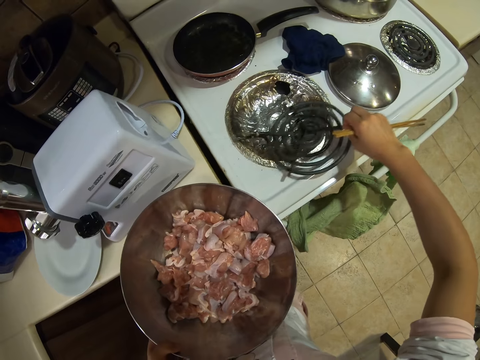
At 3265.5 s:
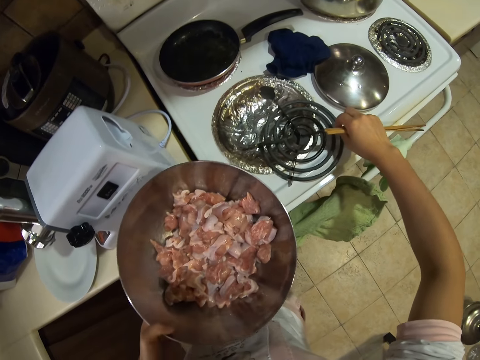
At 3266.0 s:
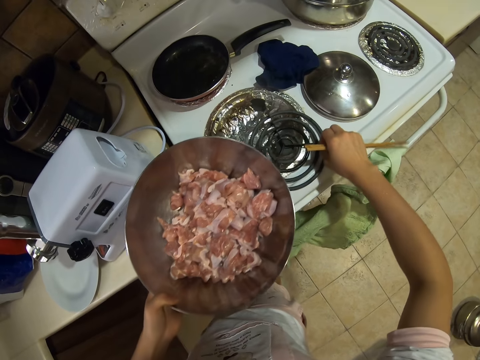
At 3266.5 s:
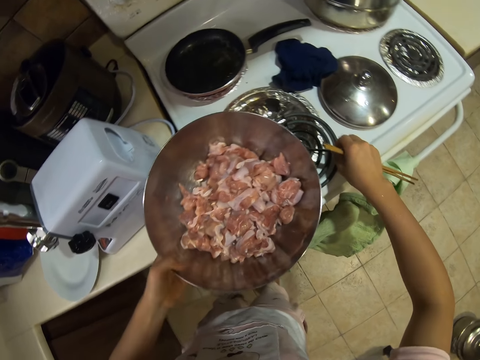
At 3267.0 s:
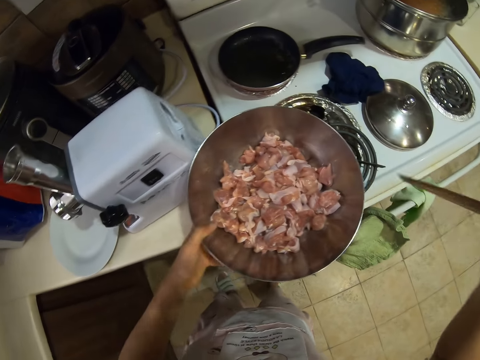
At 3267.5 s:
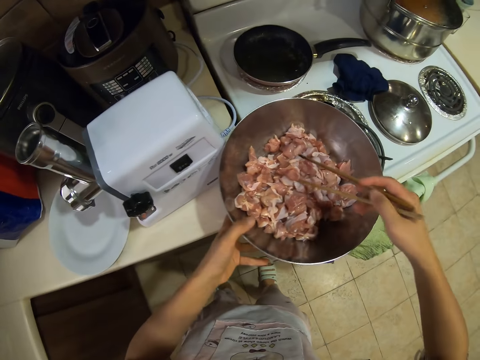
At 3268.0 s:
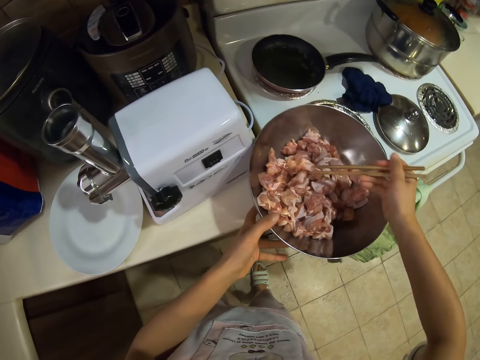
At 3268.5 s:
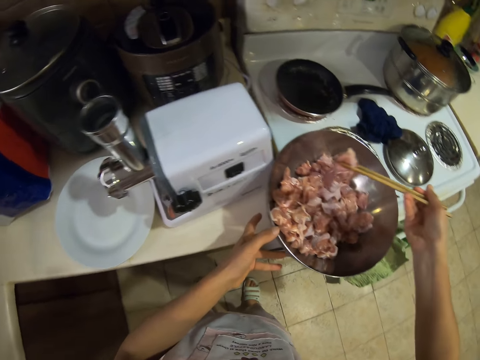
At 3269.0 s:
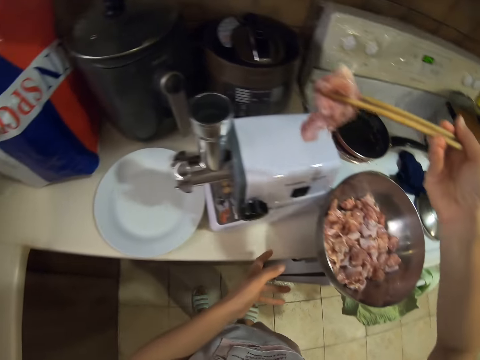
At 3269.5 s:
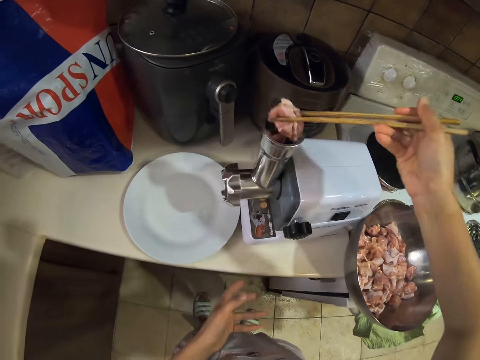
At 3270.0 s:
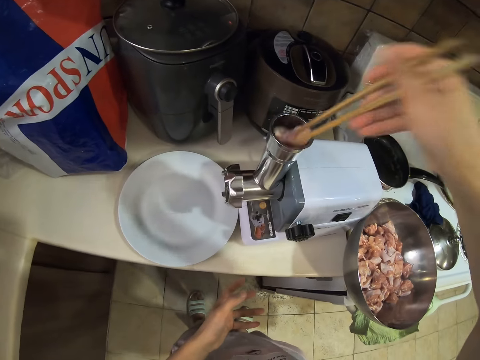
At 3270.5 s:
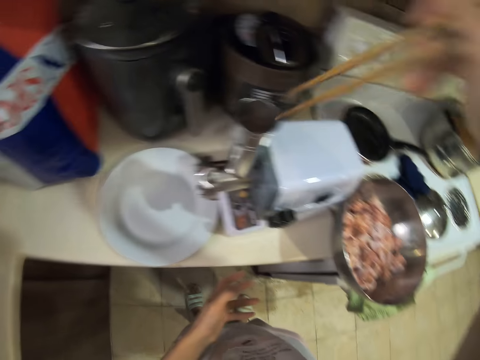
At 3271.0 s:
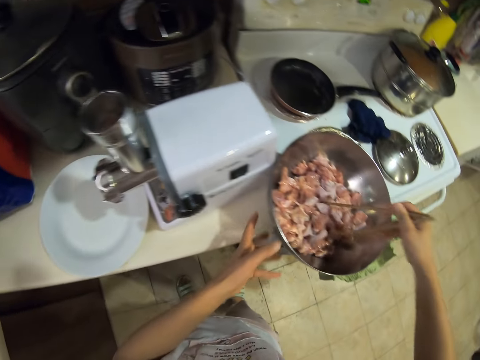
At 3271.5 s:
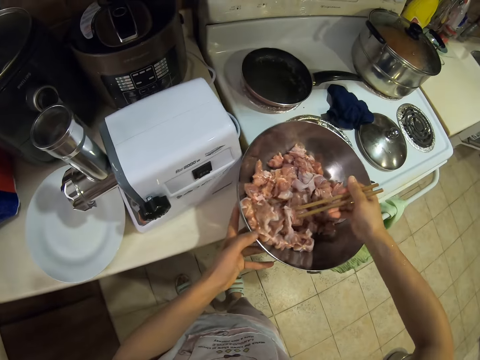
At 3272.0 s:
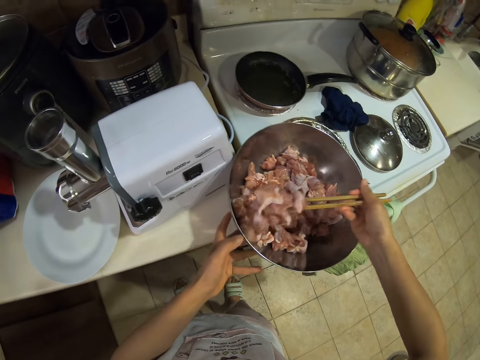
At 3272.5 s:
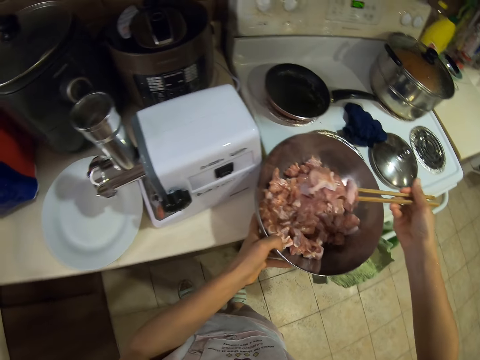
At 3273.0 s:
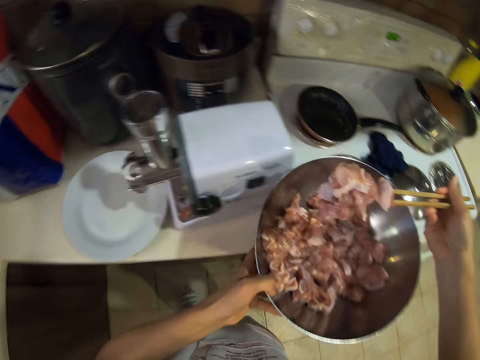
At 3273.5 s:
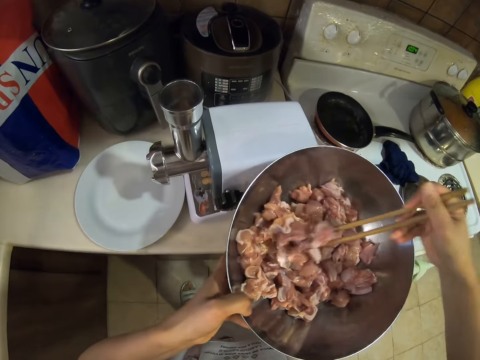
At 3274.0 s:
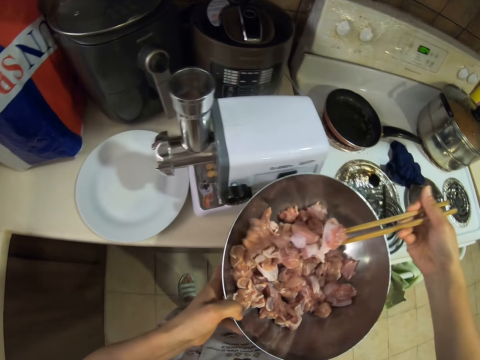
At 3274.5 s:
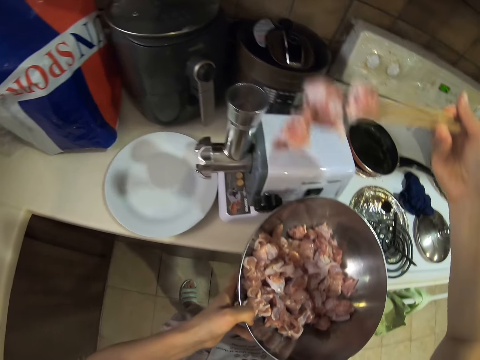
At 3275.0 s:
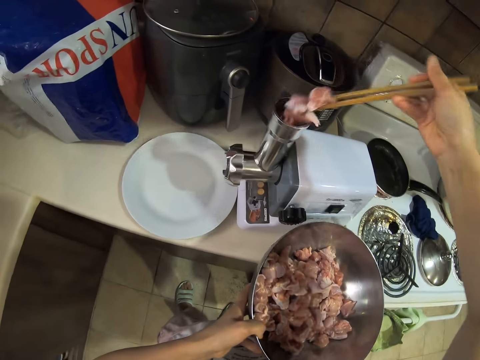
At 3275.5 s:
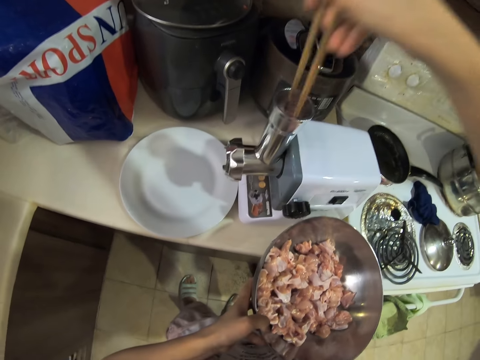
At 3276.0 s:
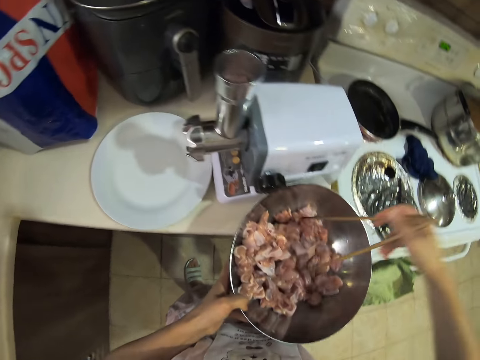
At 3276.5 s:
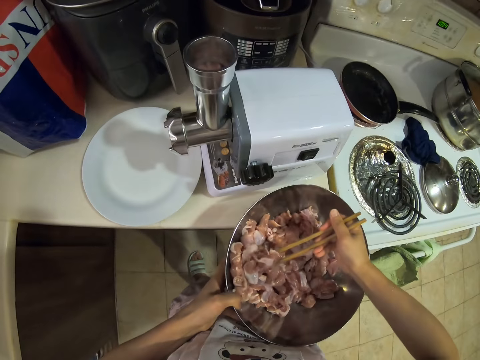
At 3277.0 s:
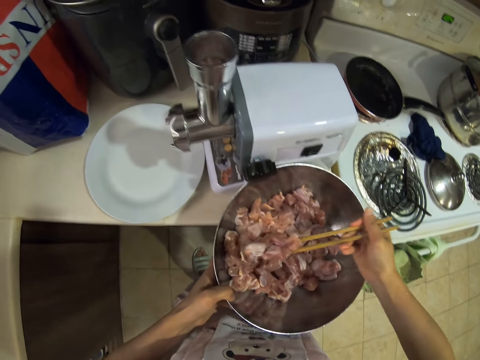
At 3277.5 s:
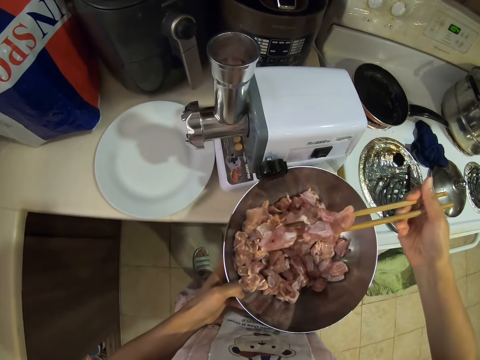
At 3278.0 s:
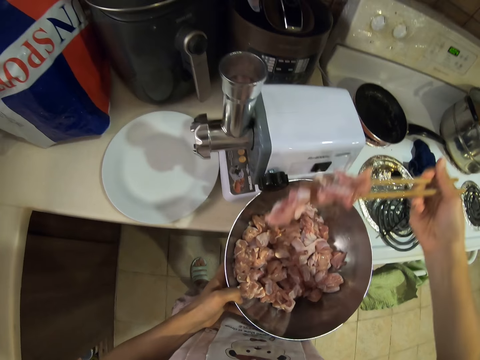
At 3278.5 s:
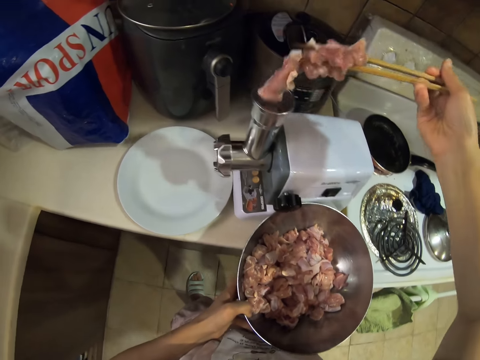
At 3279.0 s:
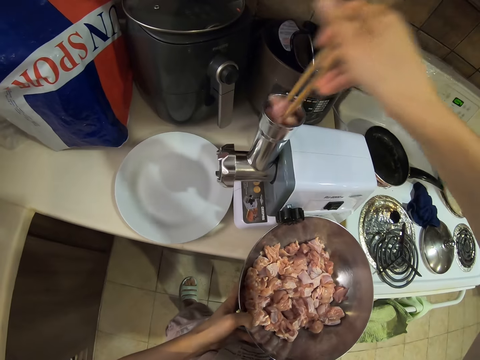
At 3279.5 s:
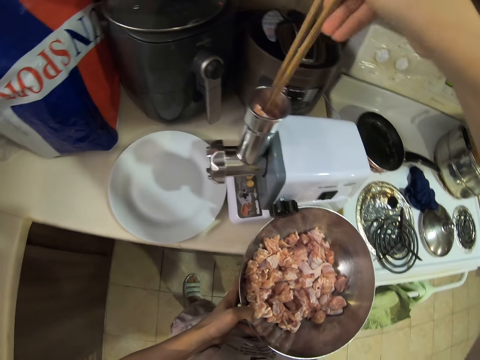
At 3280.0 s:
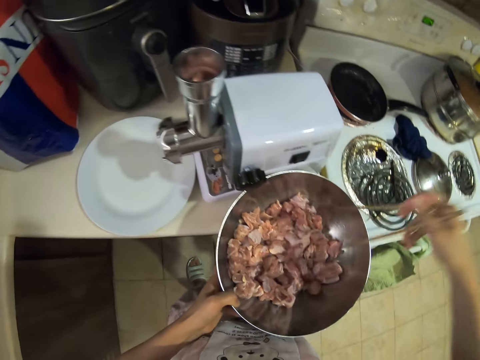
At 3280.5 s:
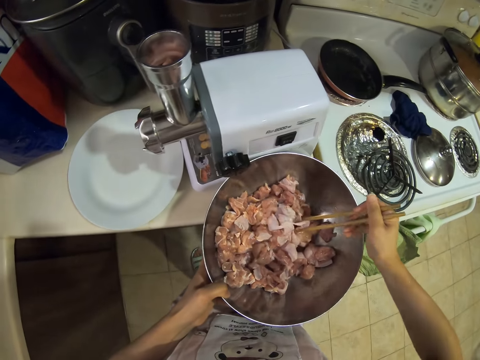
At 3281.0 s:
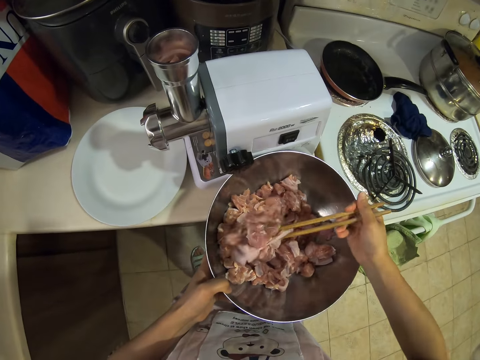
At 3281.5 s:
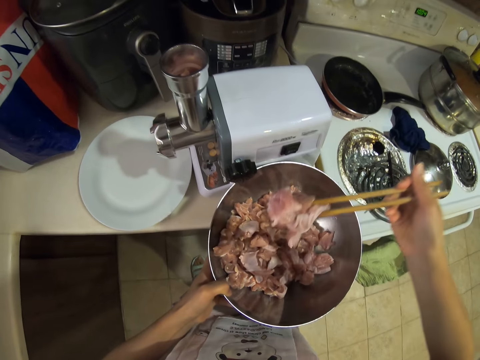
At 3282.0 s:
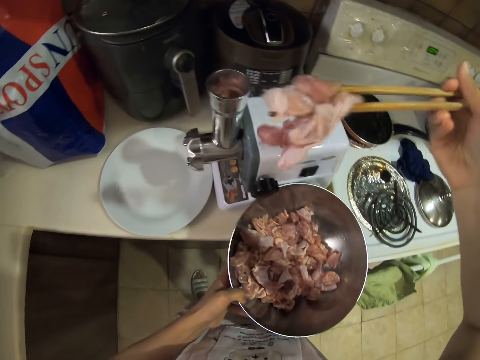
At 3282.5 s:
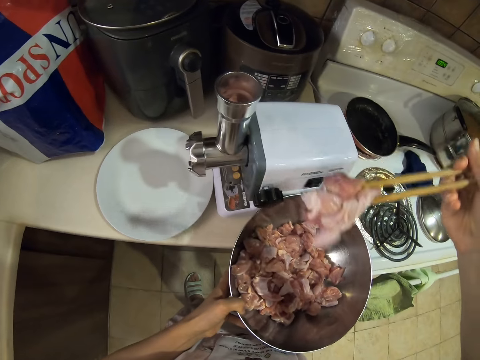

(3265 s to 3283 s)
The camera wearer moves the cooking grill. They put the bowl of meat on the stove. They pick meat with skewers. They put the meat in the meat grinder. They pick meat with skewers. They put the meat in the meat grinder. They pick meat with skewers. They put the meat in the meat grinder. They pick meat with skewers.

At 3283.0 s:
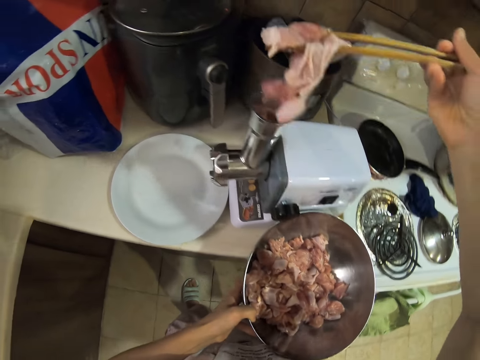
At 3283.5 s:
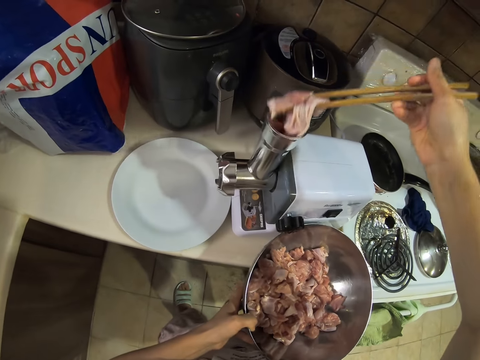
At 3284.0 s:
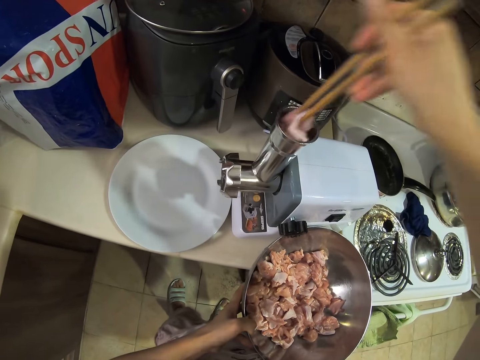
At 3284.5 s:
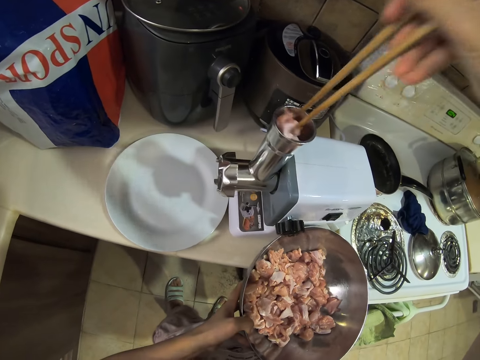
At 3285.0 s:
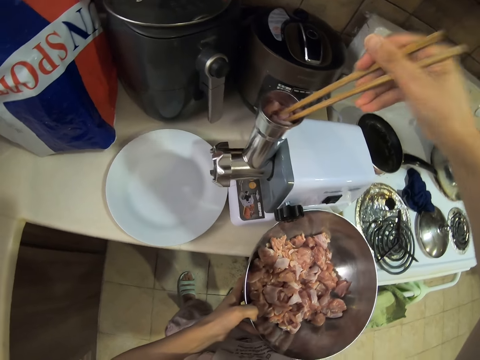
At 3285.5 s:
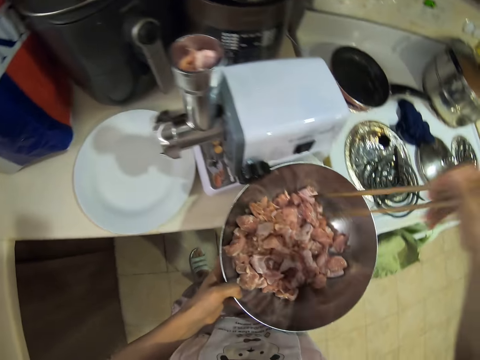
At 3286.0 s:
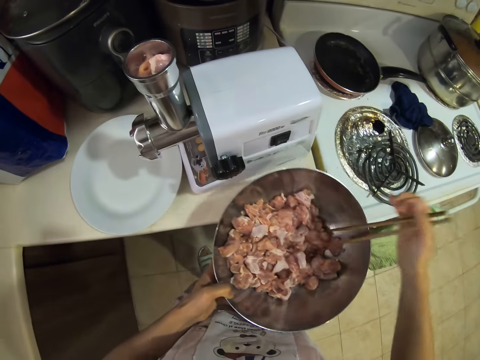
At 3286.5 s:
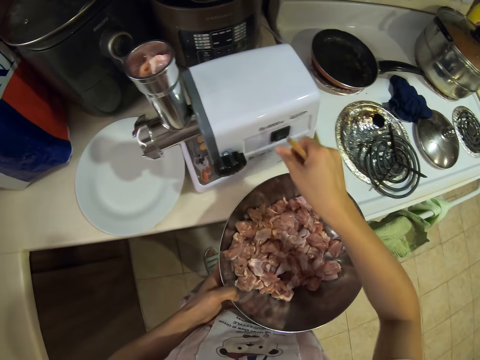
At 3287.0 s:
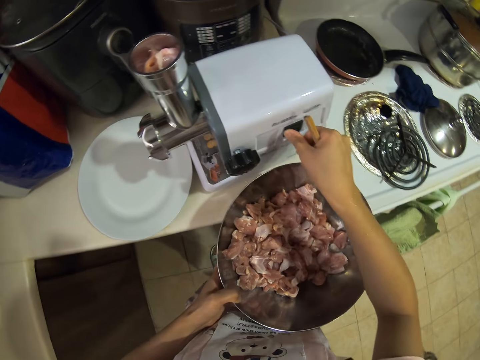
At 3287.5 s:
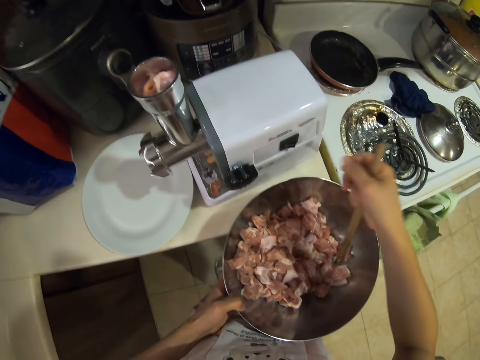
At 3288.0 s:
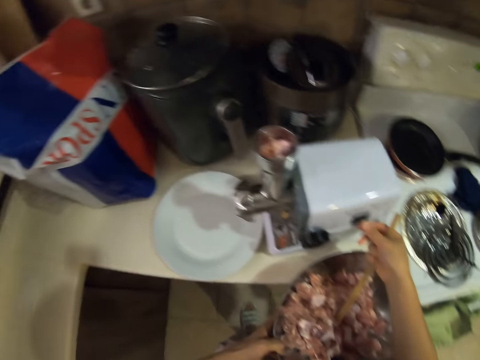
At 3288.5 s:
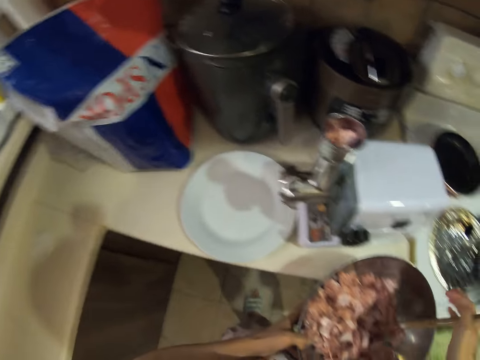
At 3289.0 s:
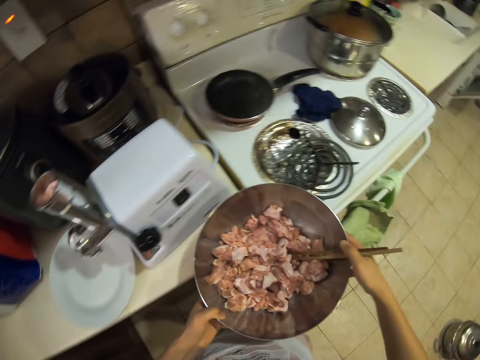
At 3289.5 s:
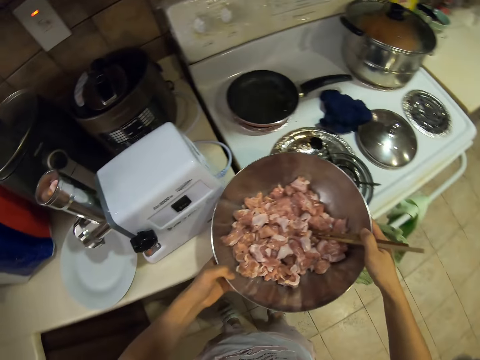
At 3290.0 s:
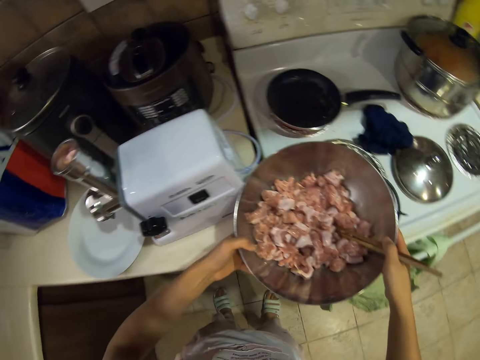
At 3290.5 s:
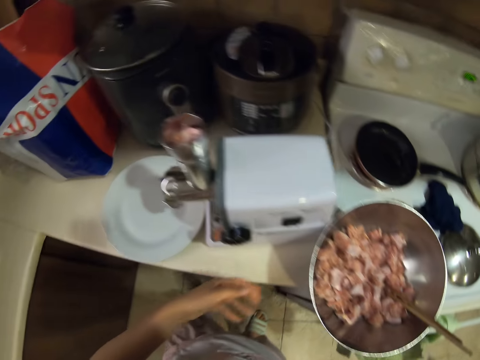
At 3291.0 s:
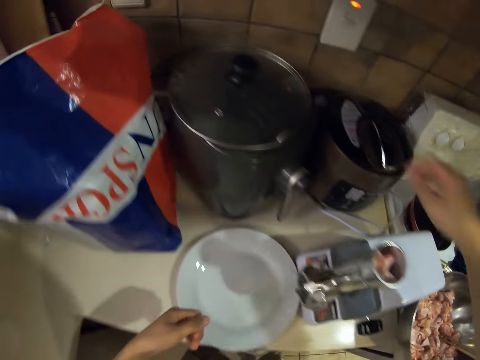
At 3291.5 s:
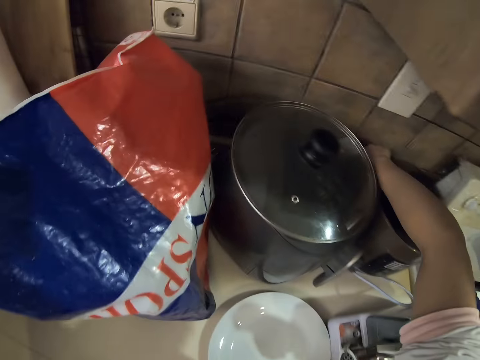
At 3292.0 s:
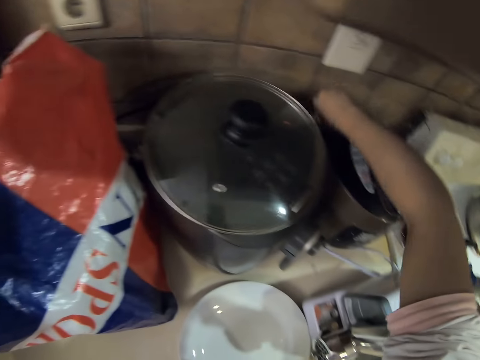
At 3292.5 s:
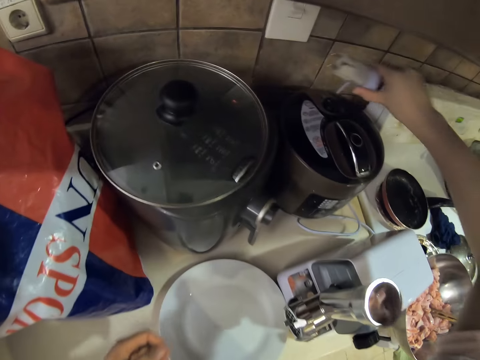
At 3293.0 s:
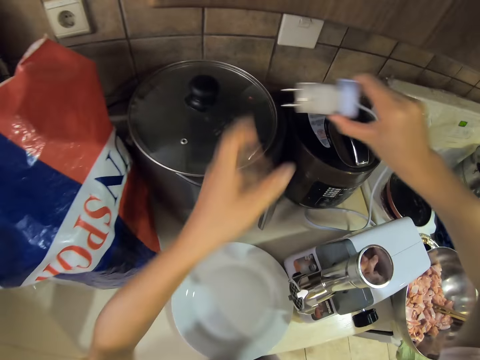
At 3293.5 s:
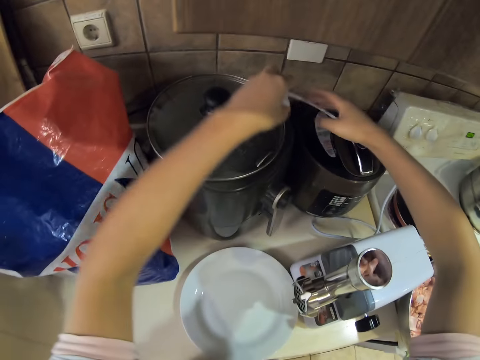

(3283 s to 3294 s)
The camera wearer puts the meat in the meat grinder. They activate the mincer. They turn off the meat grinder. They put the bowl of meat on the stove. They pick the meat grinder cable.
